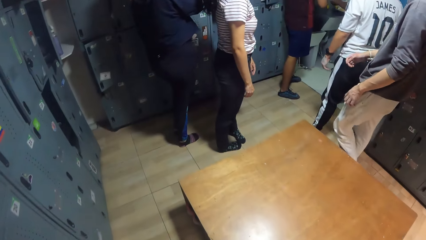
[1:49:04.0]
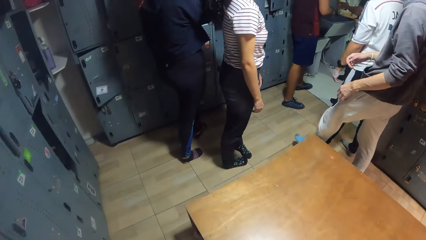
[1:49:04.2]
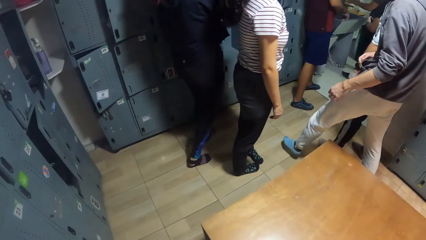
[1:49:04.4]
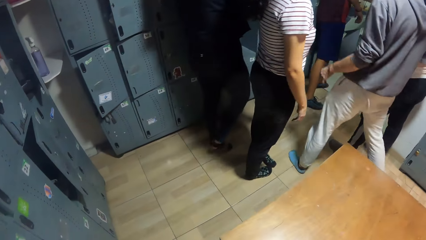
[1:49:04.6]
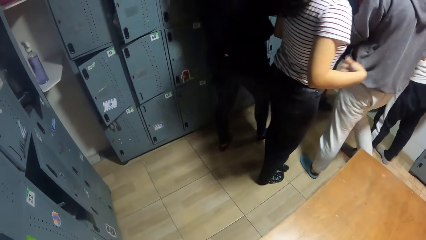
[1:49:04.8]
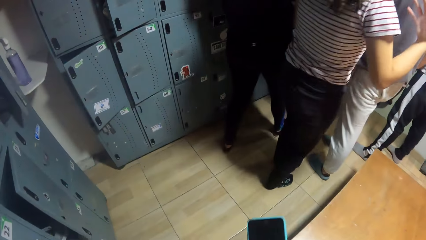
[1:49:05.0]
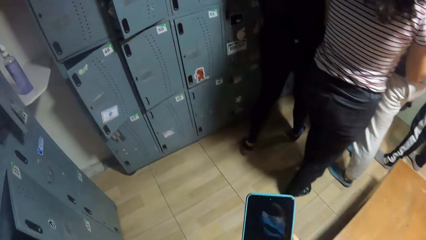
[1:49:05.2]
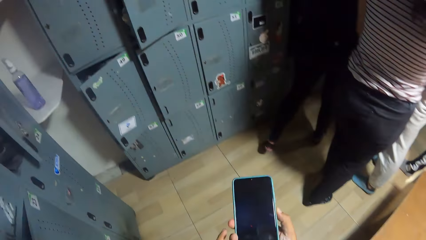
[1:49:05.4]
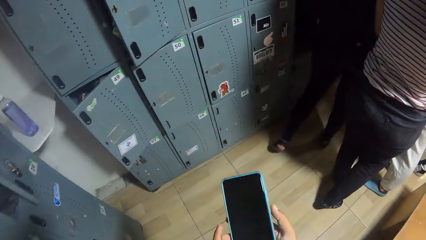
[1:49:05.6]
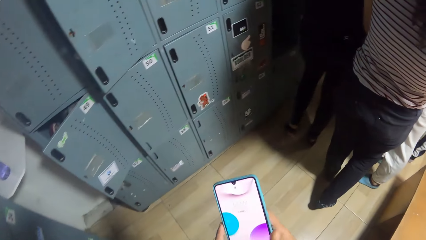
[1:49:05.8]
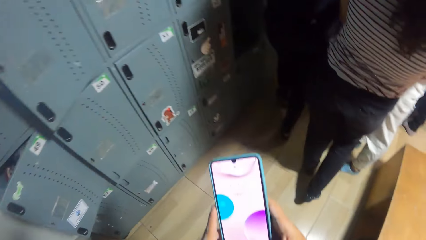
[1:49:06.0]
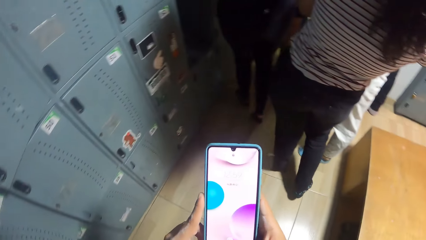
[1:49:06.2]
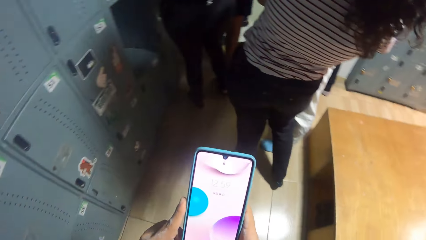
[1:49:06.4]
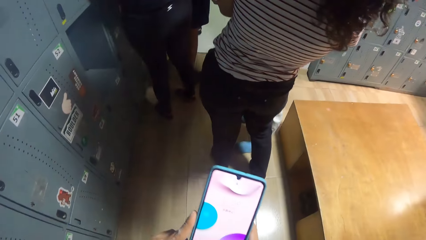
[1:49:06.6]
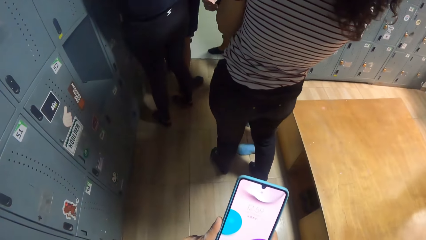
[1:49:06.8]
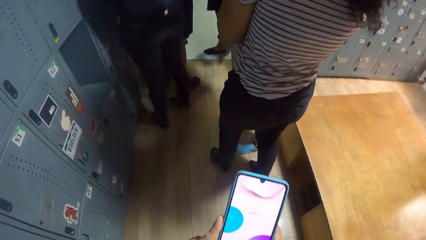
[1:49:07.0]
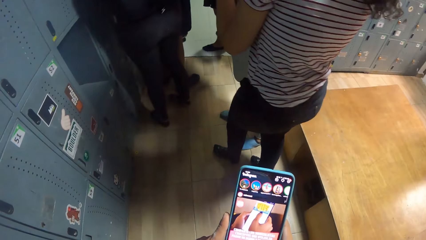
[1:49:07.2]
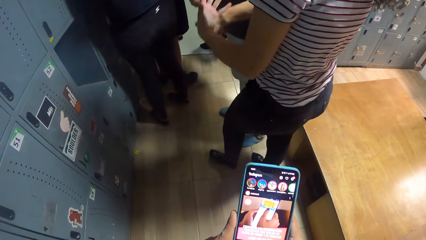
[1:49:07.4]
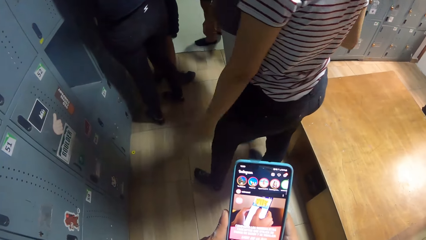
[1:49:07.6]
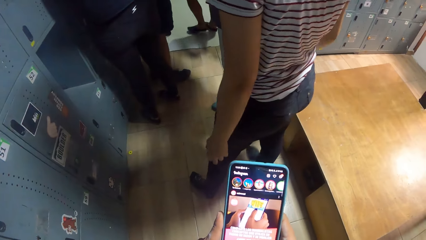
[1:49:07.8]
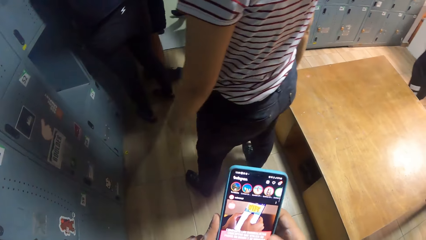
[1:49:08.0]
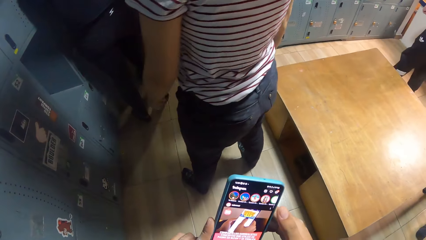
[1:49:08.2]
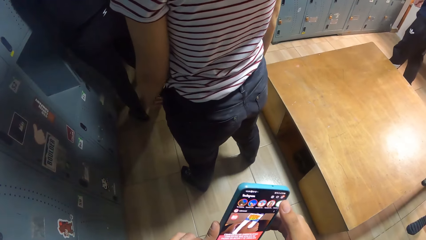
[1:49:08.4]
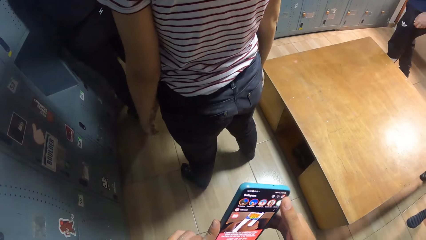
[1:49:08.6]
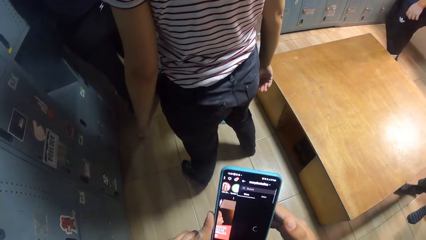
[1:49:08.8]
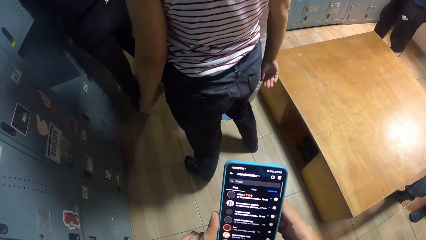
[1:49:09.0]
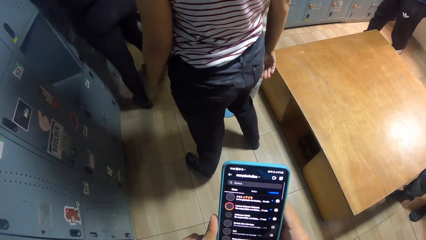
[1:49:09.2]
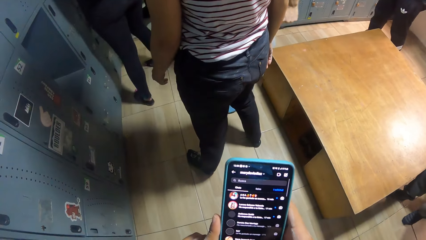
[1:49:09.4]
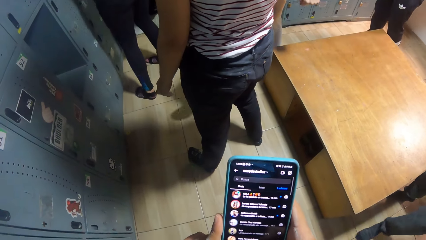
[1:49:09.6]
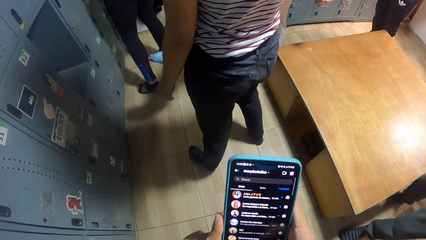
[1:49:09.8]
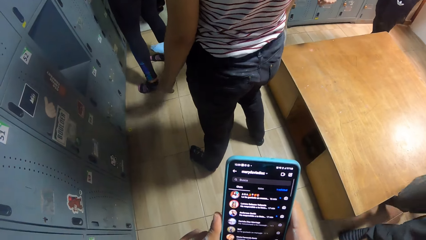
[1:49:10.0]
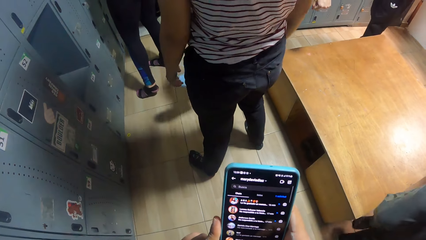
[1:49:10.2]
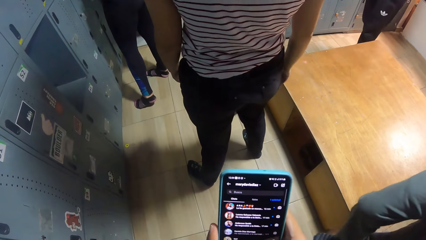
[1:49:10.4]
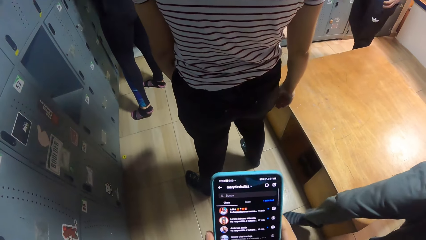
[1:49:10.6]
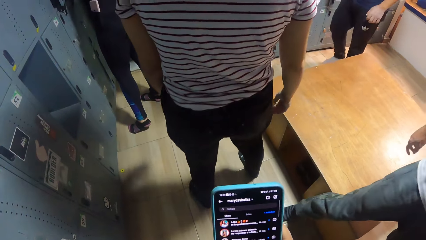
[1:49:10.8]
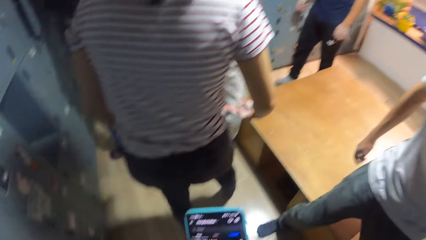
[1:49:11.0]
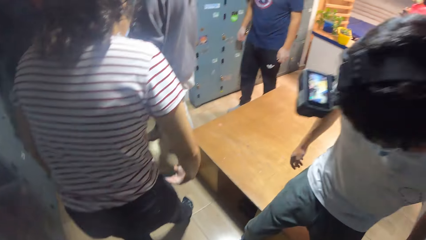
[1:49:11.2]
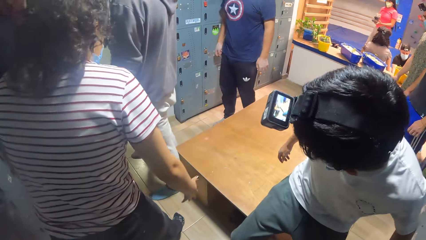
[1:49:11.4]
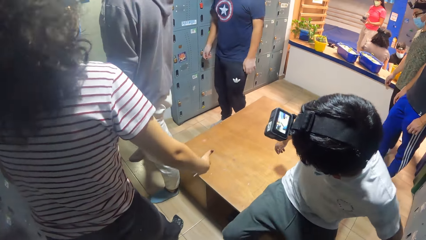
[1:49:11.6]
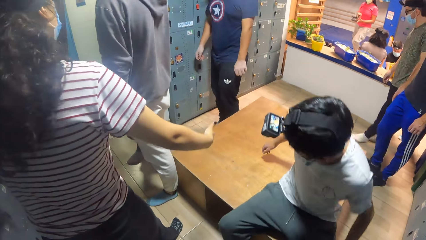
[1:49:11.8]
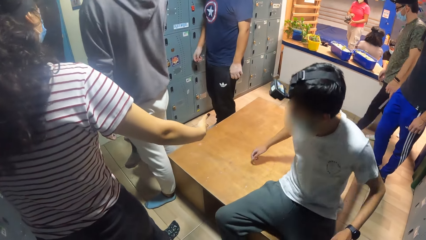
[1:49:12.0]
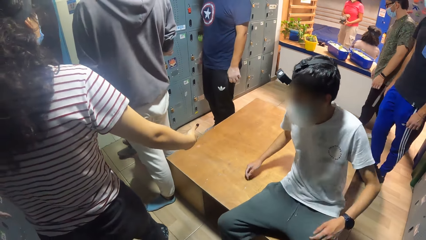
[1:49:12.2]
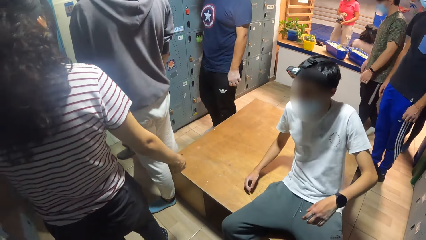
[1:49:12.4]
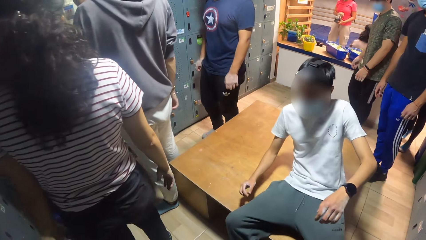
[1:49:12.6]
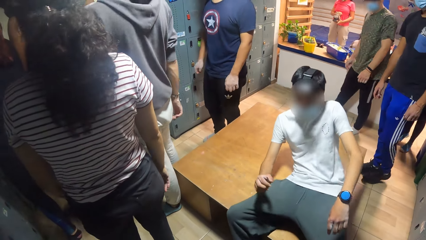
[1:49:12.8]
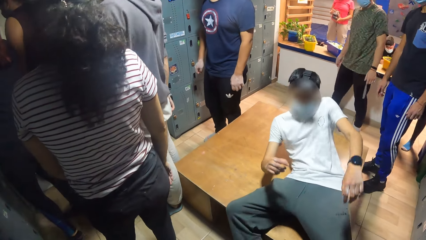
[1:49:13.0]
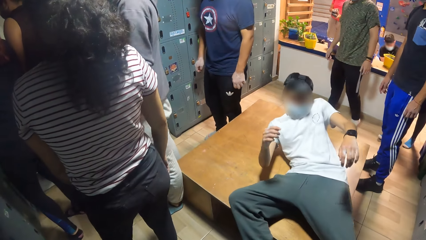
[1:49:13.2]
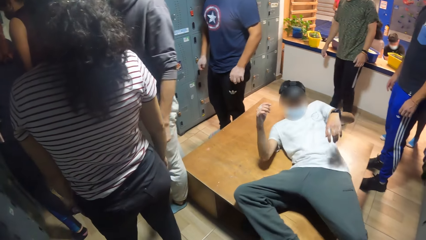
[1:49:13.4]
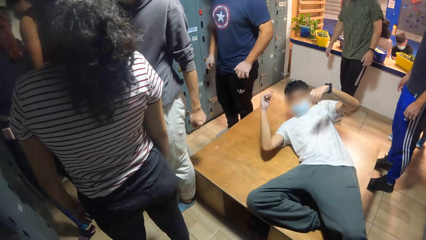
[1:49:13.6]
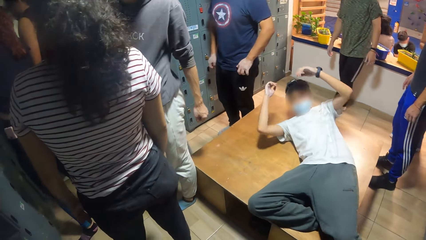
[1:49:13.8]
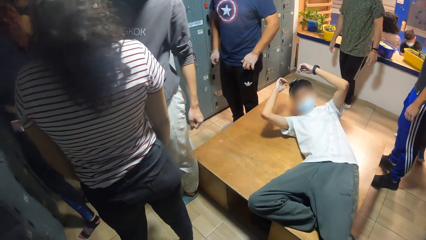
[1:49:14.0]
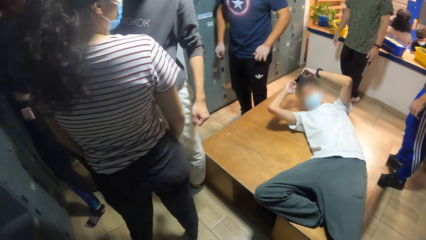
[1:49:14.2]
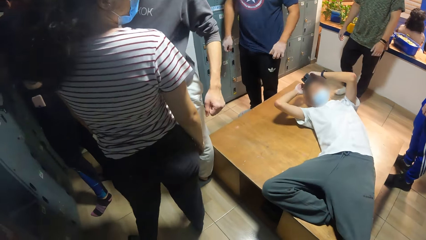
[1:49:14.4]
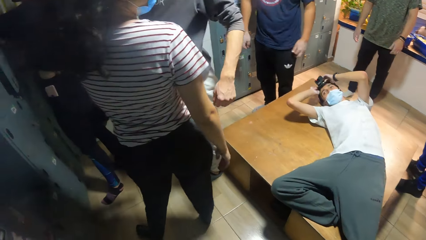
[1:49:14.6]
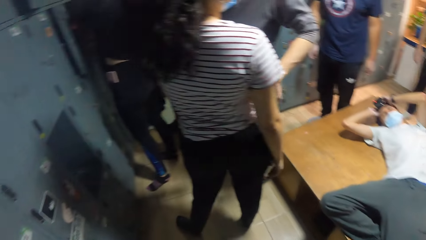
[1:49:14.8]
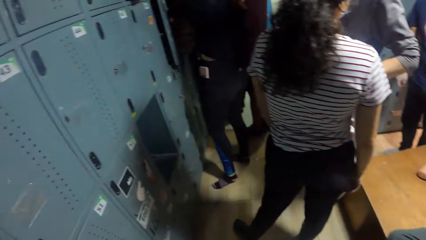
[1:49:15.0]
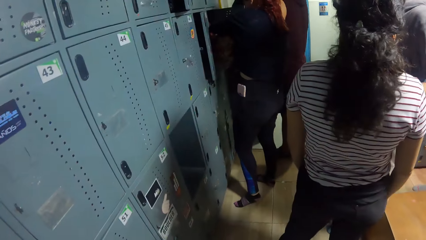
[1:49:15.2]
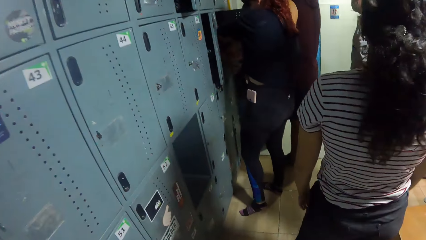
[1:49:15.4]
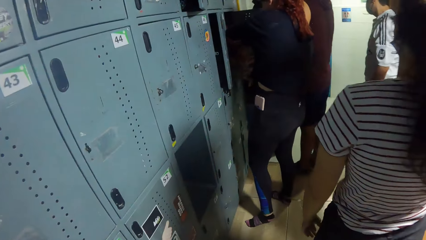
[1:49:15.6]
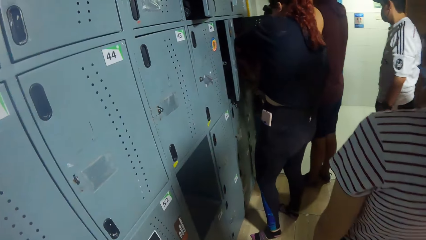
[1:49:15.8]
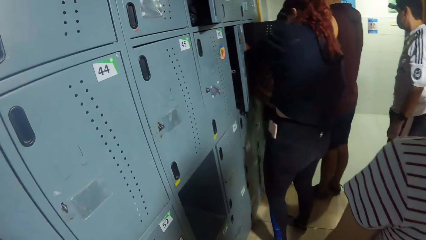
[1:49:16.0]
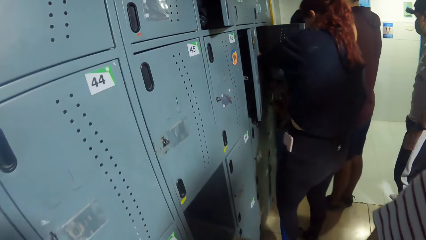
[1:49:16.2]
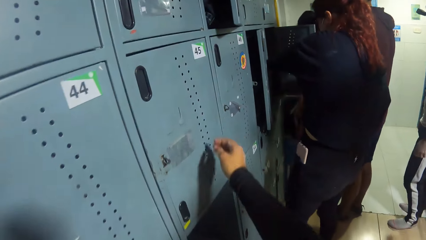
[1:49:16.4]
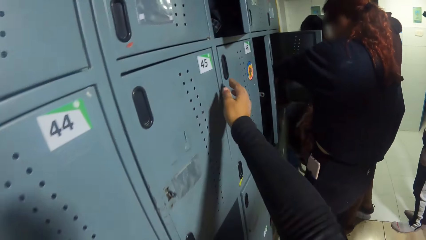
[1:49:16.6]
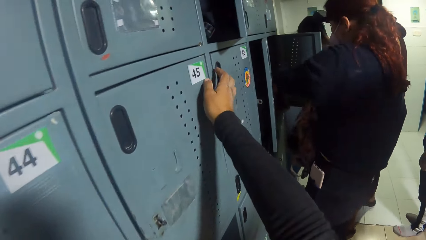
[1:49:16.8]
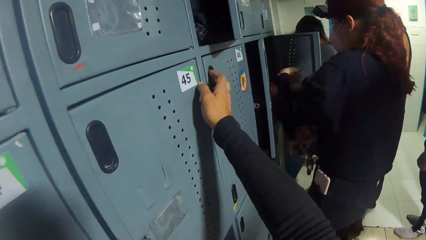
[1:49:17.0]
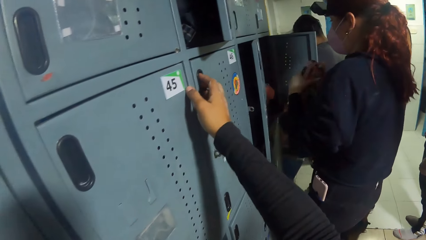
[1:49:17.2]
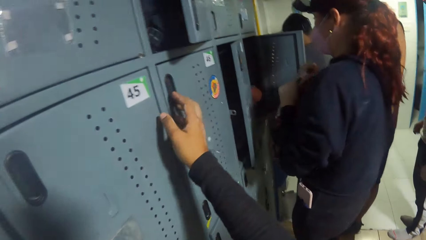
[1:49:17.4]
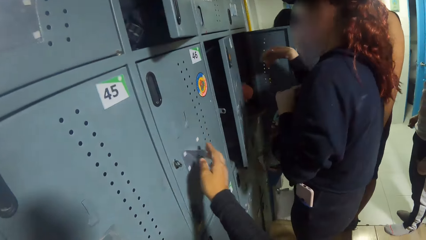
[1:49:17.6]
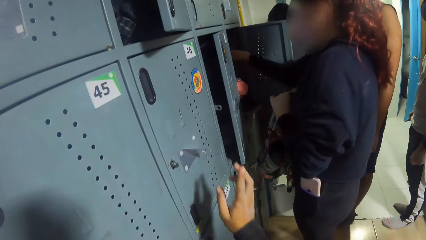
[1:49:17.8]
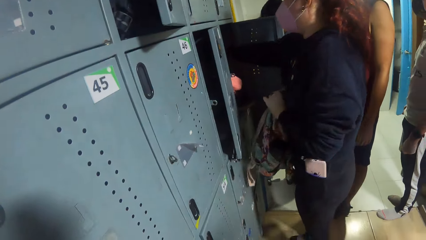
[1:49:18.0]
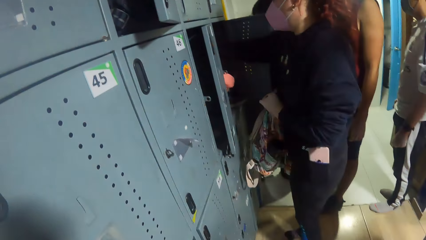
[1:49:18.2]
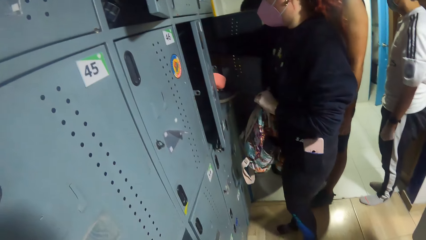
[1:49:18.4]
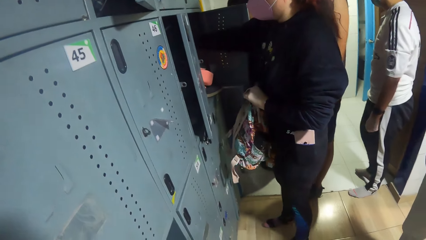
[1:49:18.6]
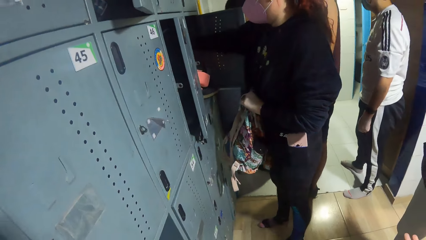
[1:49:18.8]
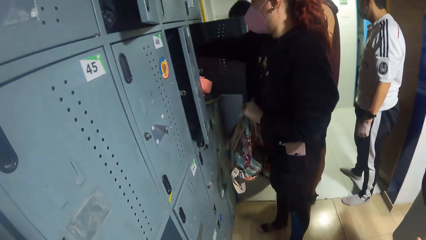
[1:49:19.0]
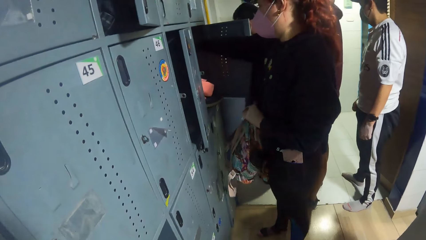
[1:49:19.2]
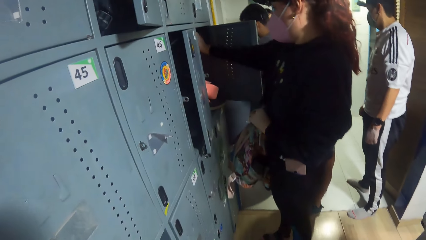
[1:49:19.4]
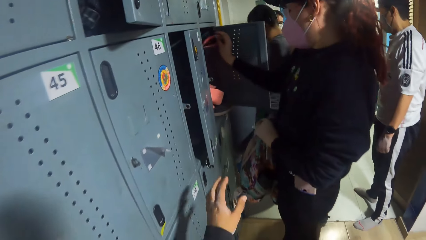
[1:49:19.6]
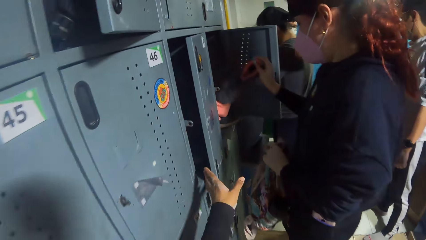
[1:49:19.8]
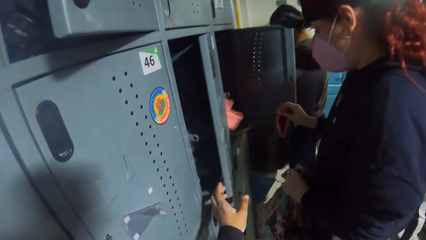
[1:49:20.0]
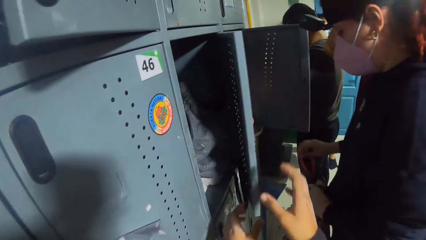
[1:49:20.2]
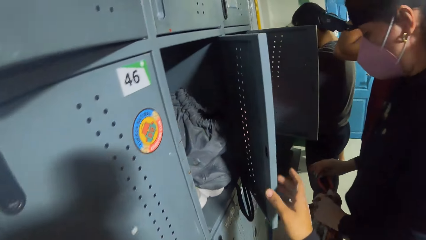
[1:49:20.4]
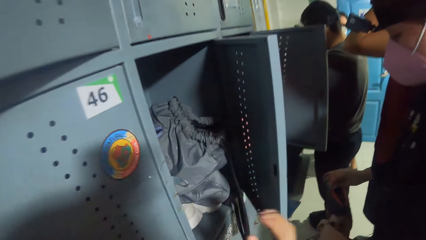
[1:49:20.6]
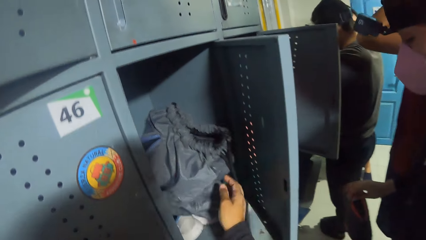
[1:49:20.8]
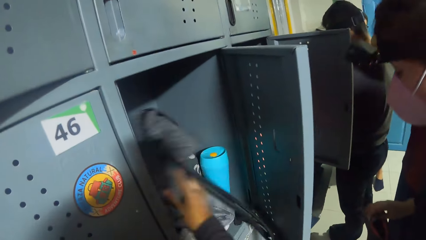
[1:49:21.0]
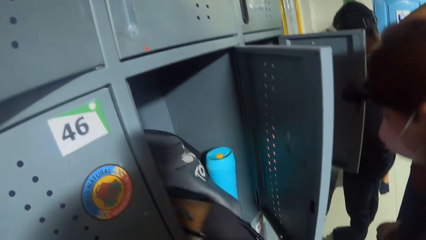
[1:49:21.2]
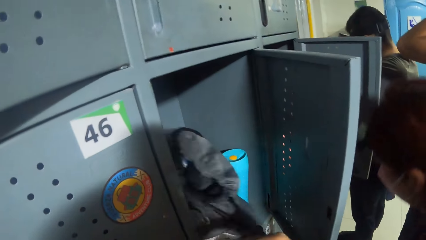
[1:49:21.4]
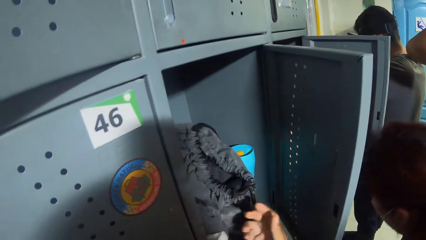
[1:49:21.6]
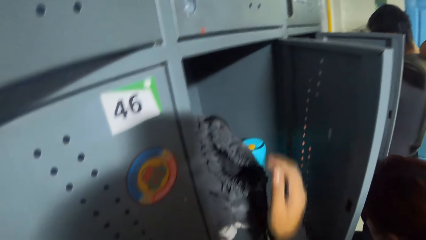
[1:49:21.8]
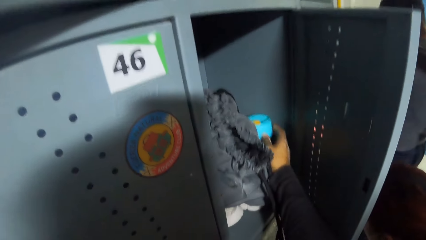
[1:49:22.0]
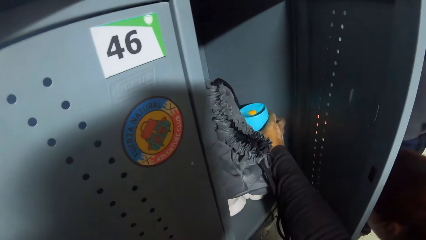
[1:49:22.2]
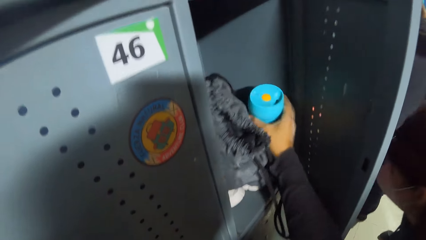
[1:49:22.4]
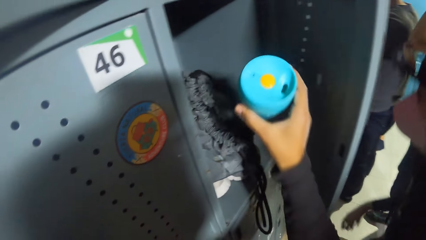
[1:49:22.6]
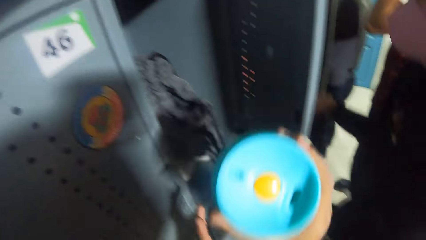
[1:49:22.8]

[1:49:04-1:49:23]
The camera wearer operates the phone with both hands. A person lies on the bench and straightens hands. The camera wearer looks around. She touches a locker with her right hand. She looks around. She opens the locker with her right hand. She aligns a bag in the locker. She picks up a bottle of water in the locker.
